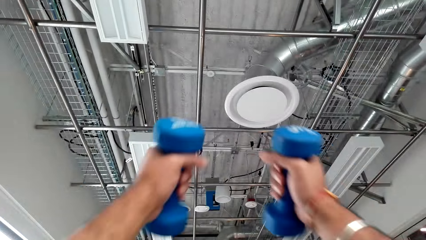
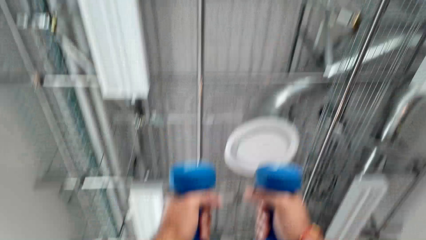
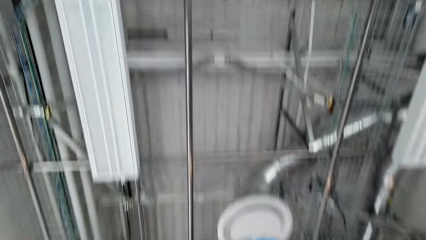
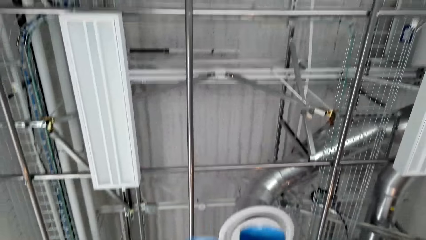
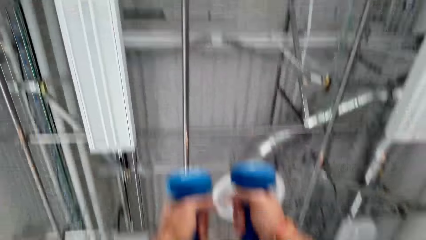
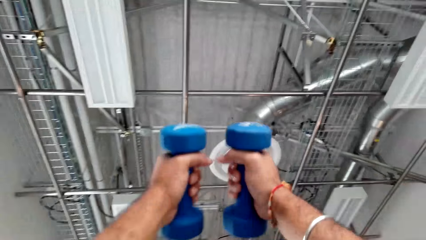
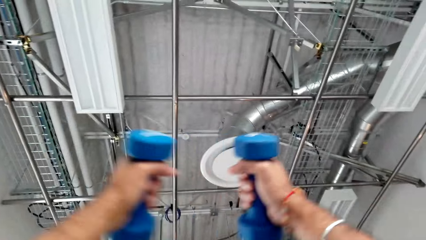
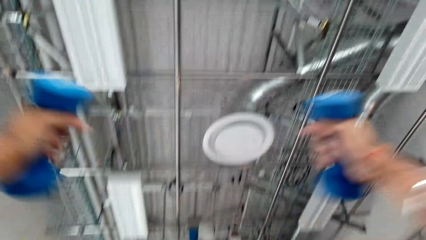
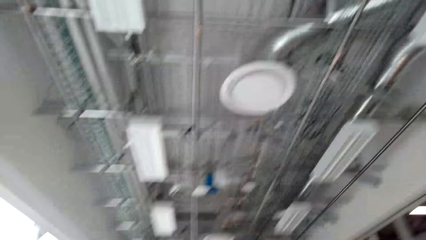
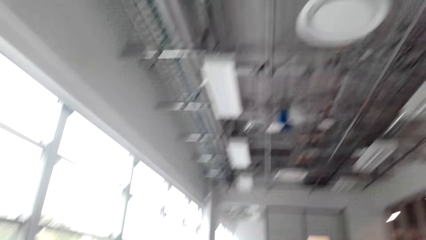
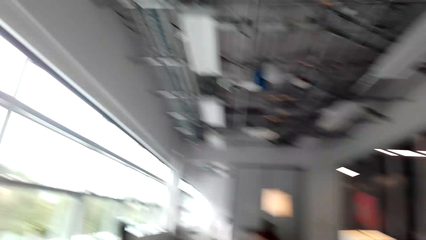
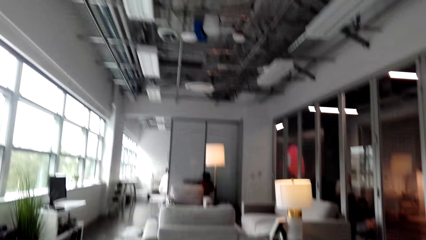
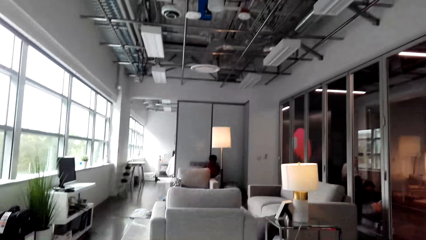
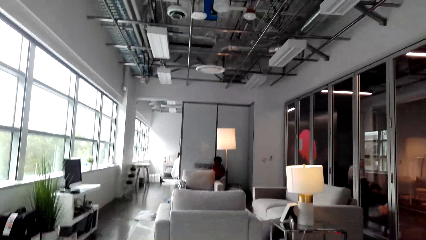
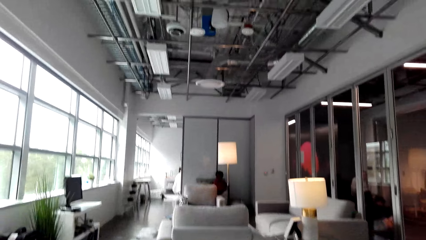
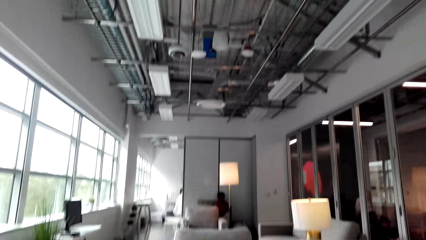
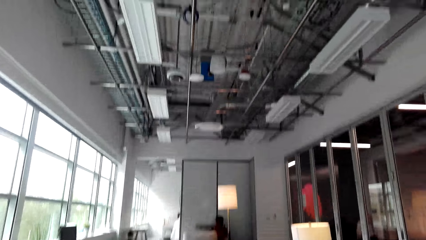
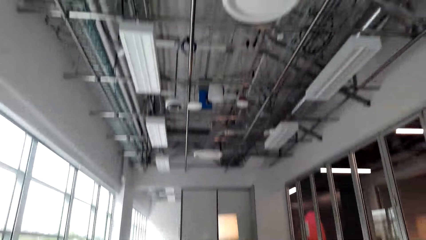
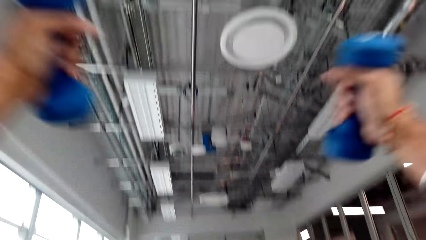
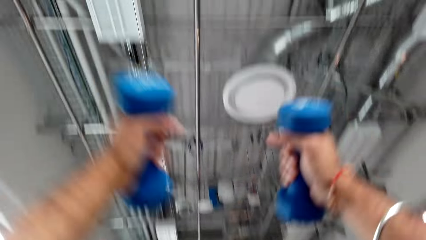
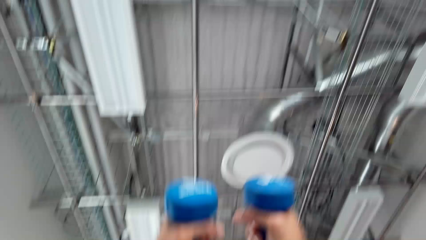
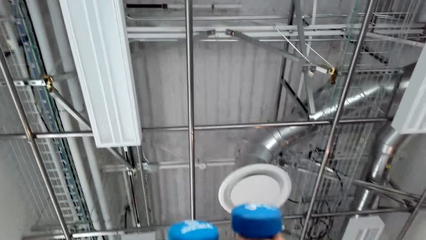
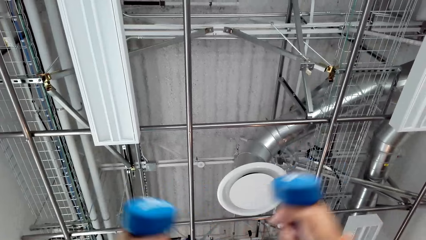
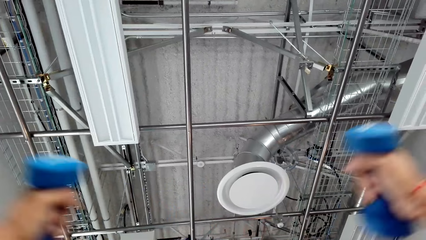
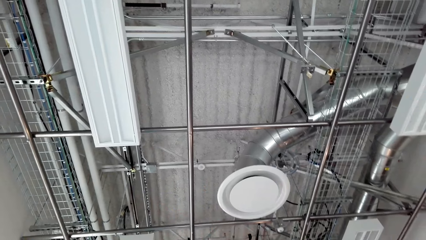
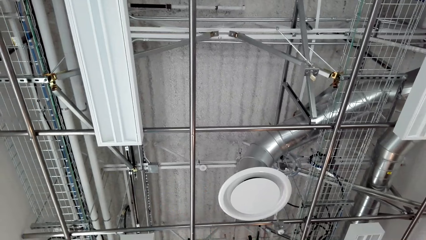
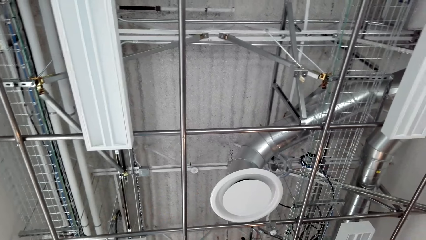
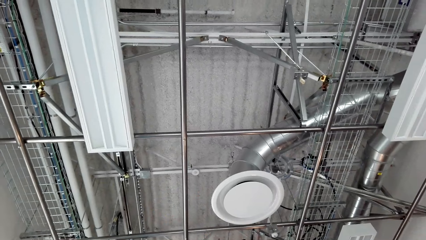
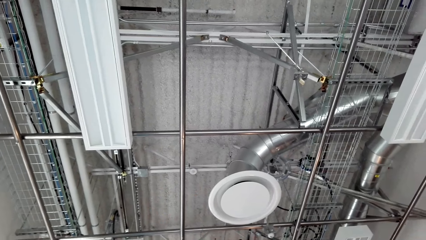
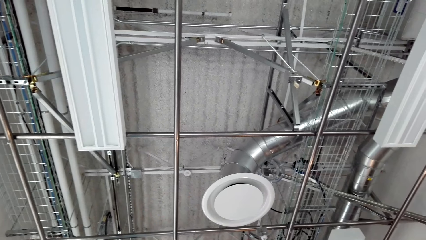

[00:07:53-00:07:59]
The camera wearer exercises his hands.

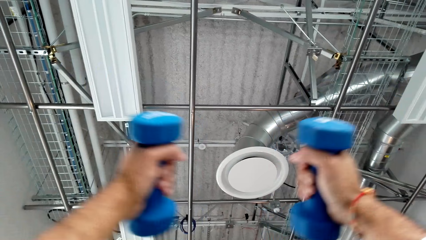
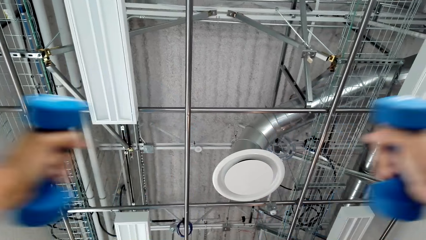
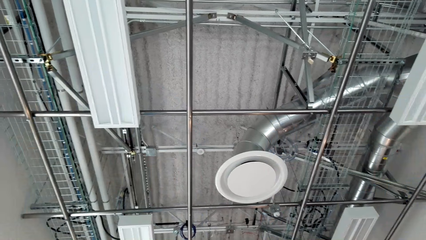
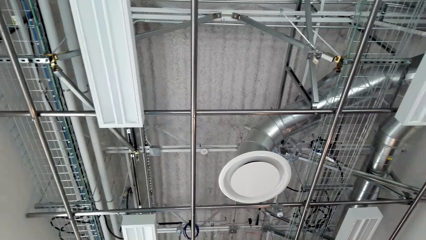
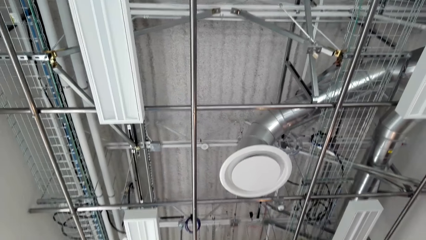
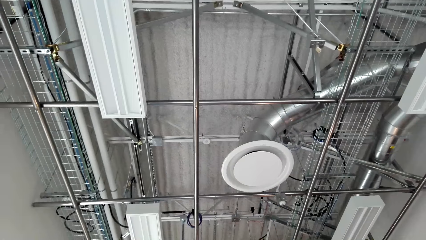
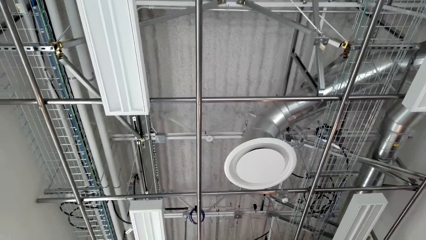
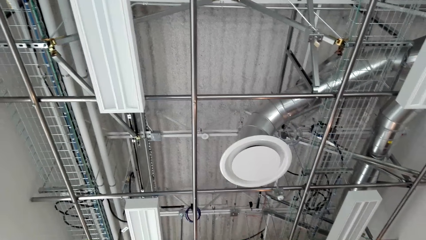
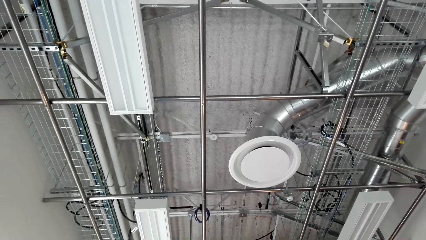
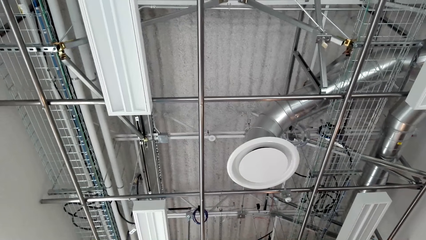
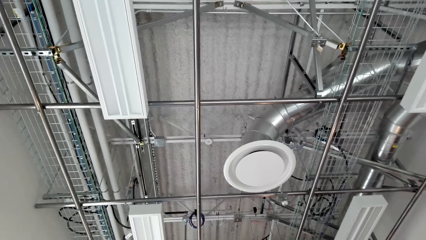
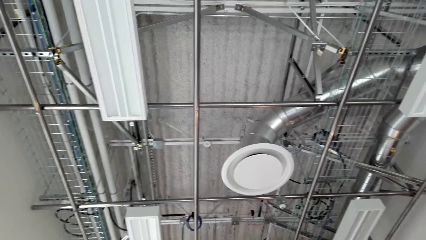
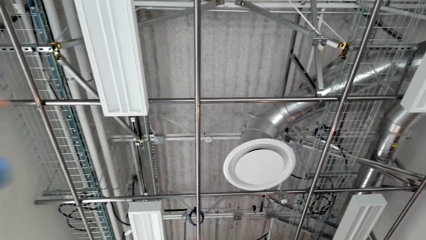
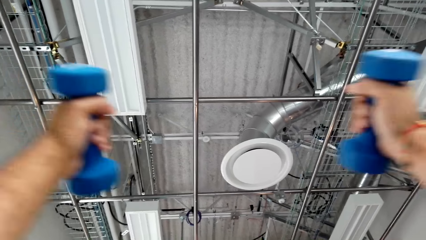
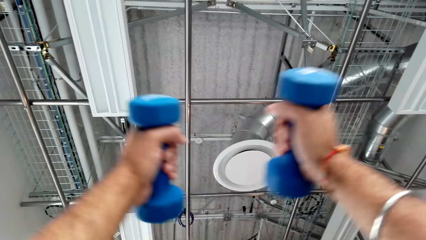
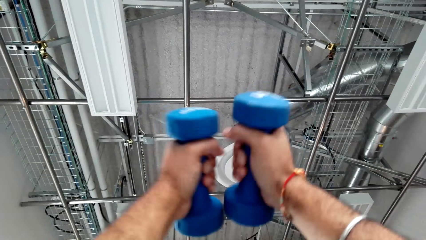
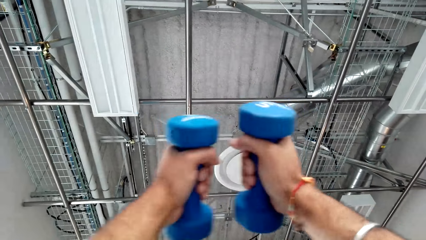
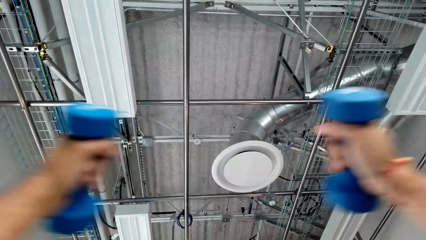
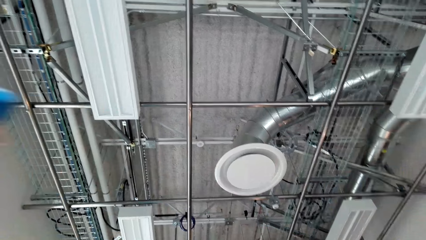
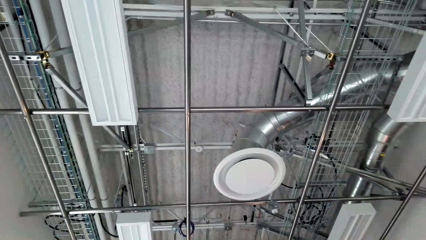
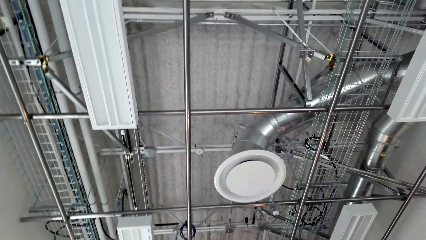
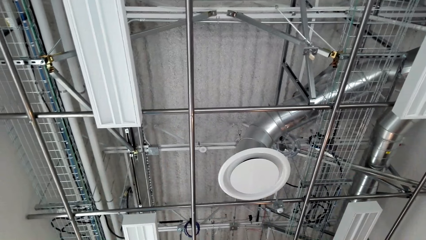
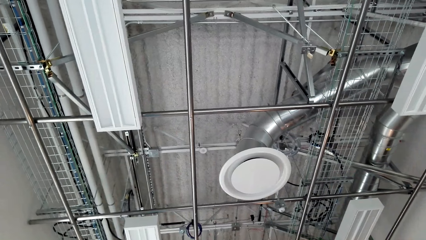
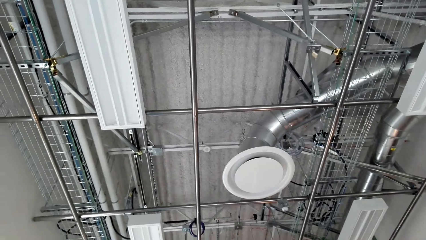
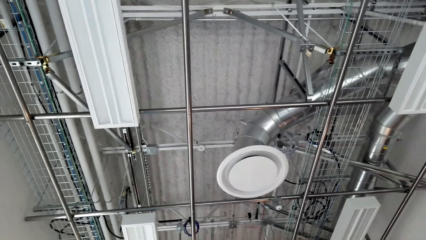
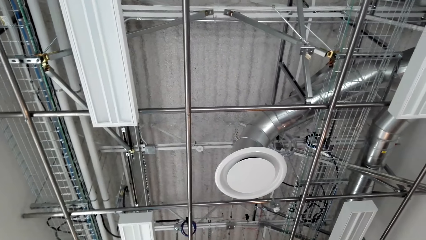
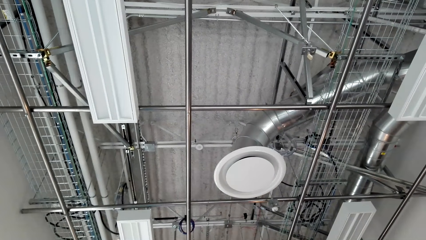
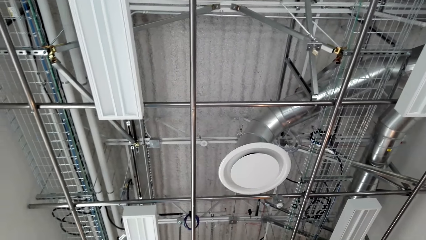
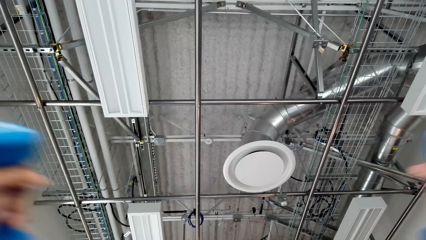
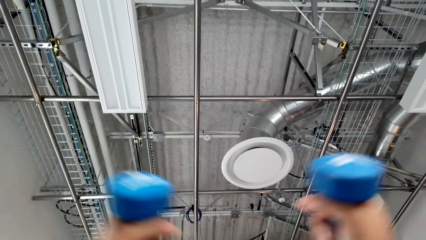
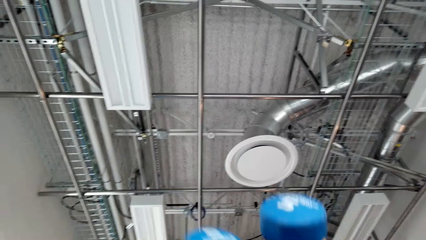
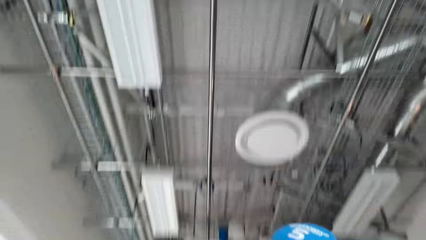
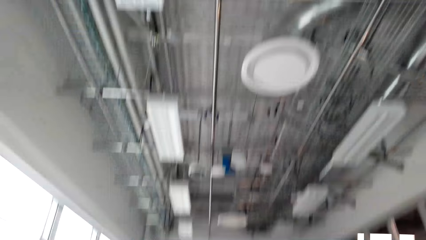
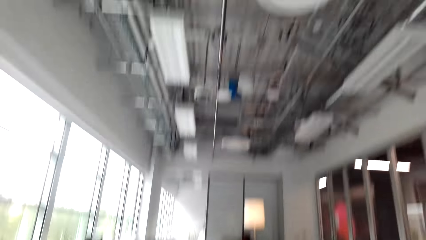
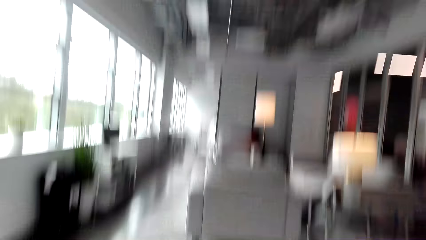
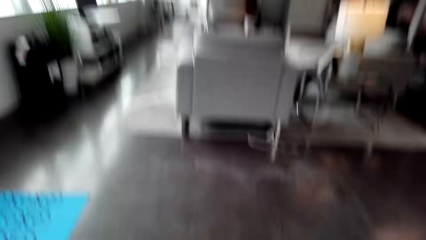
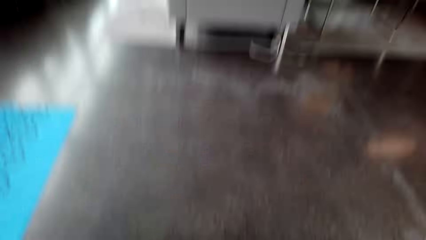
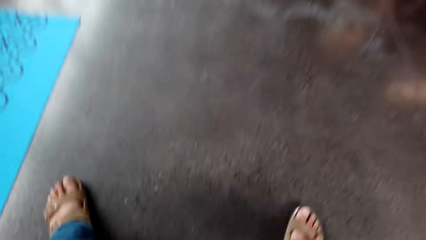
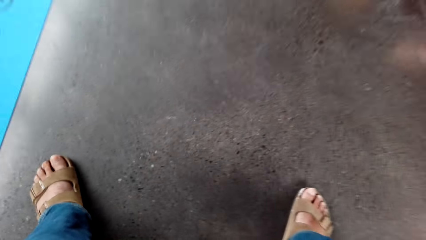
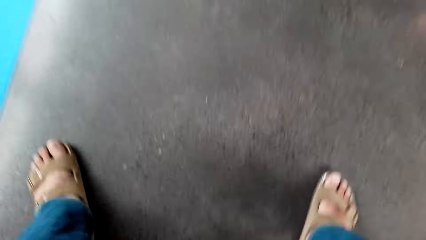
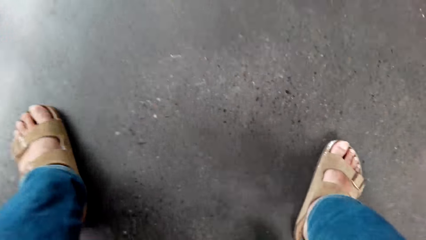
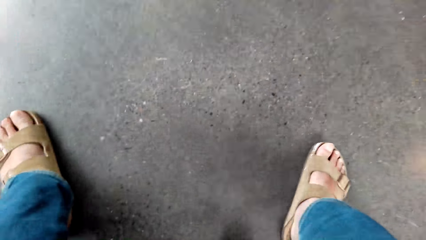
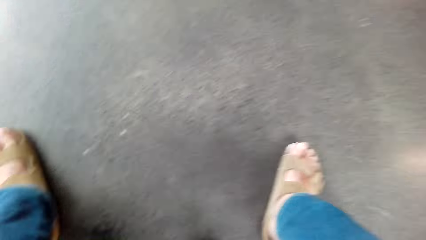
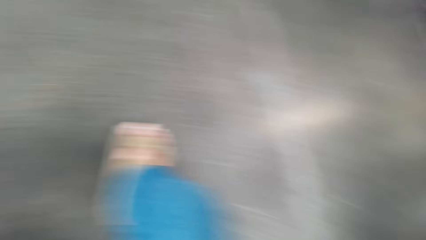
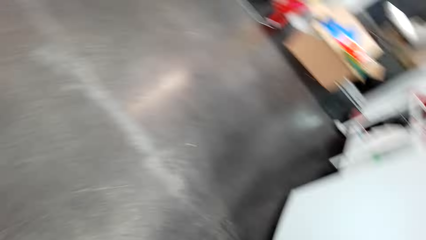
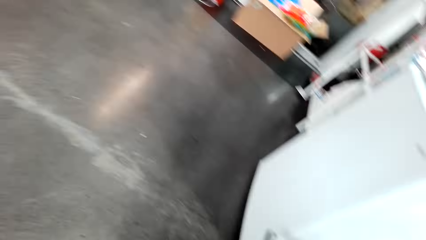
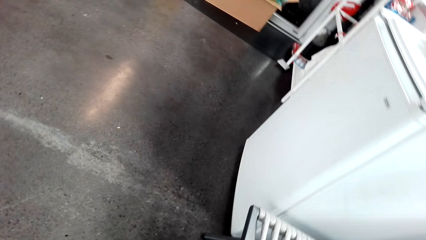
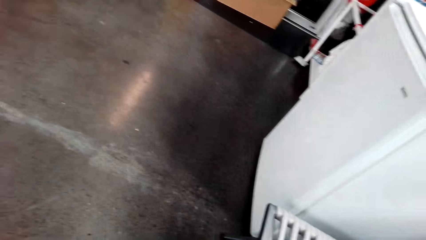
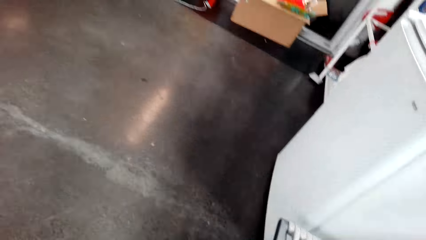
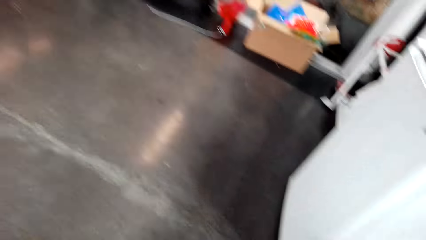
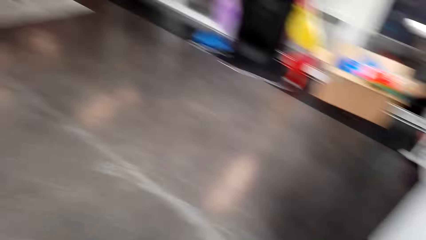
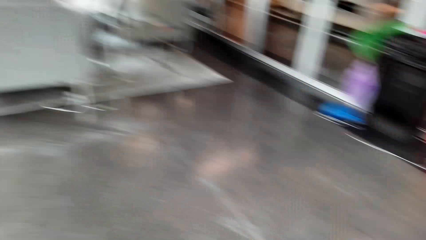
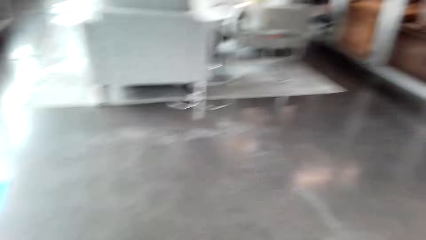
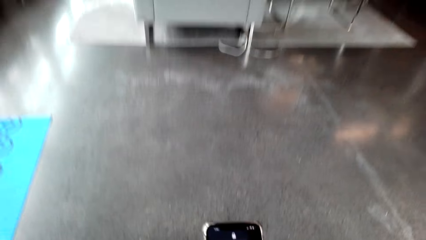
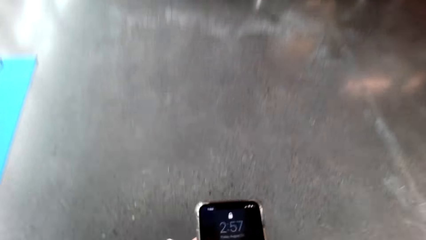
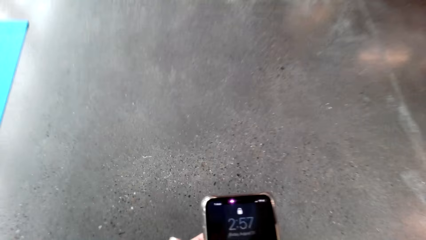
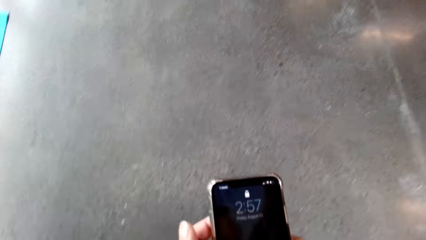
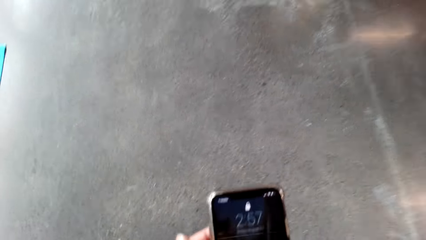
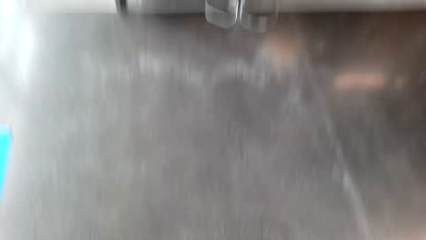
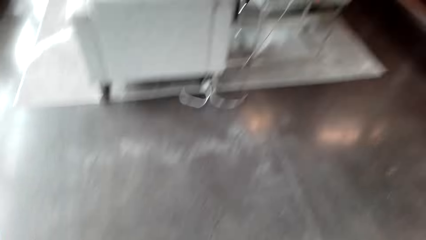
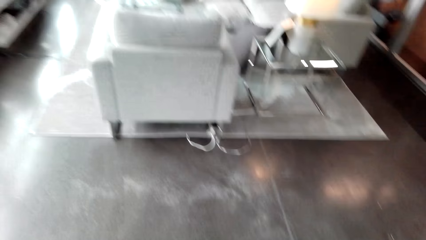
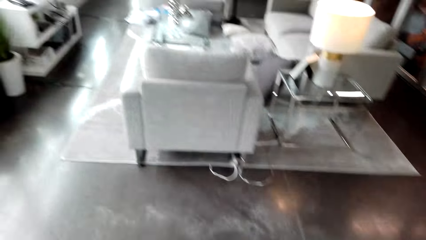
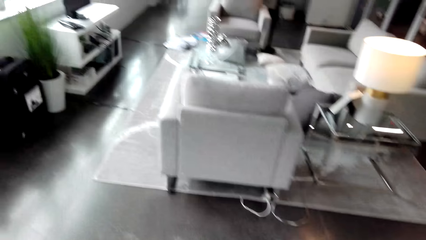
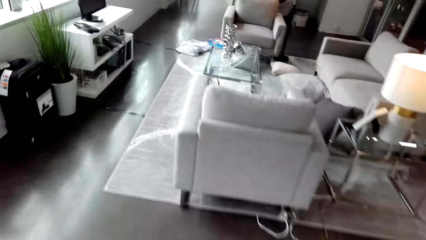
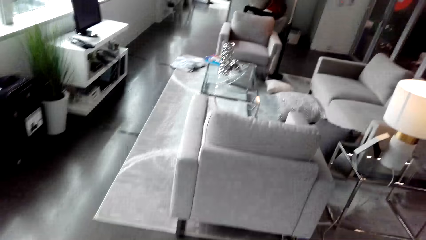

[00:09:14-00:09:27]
The camera wearer lifts the dumbbells. He lifts the dumbbells again. He uses his mobile phone.
